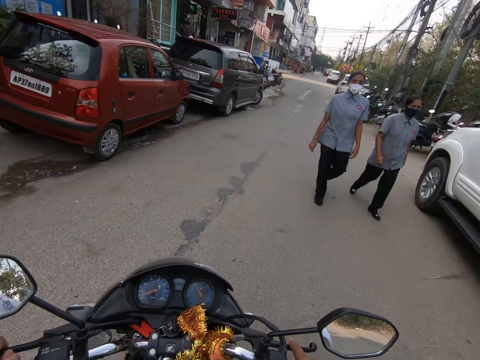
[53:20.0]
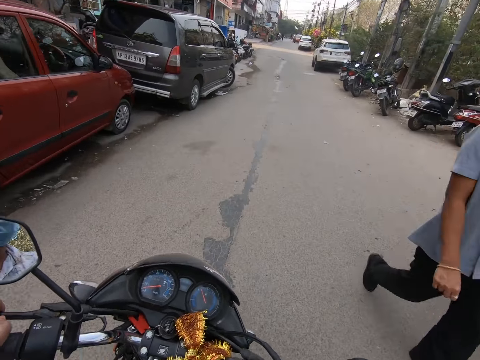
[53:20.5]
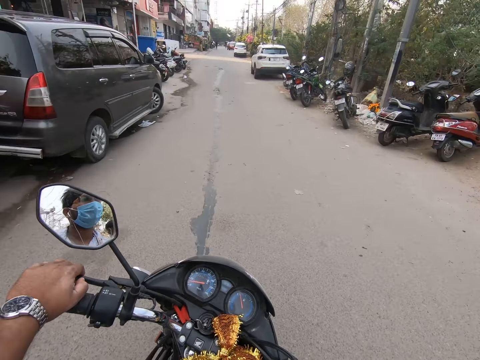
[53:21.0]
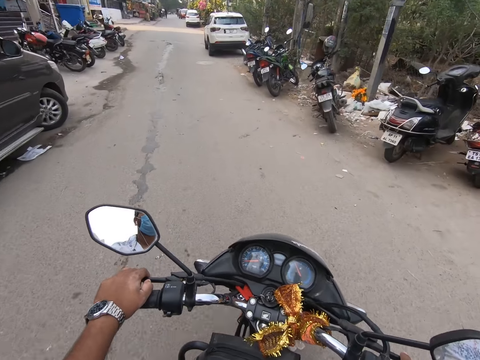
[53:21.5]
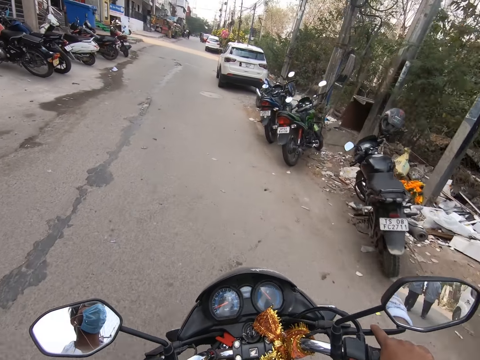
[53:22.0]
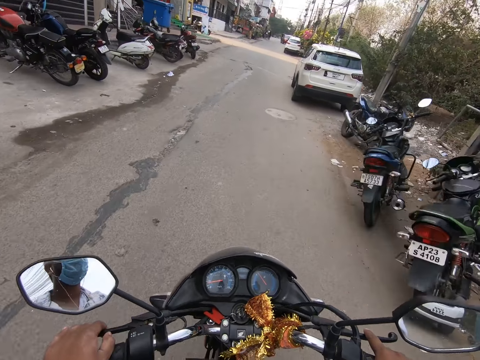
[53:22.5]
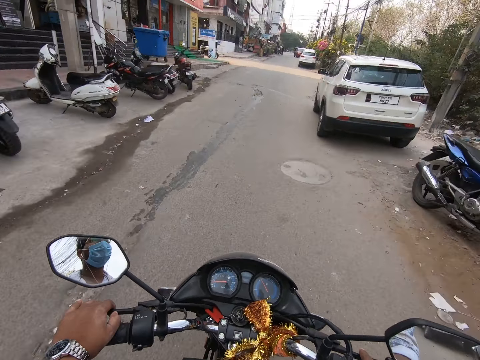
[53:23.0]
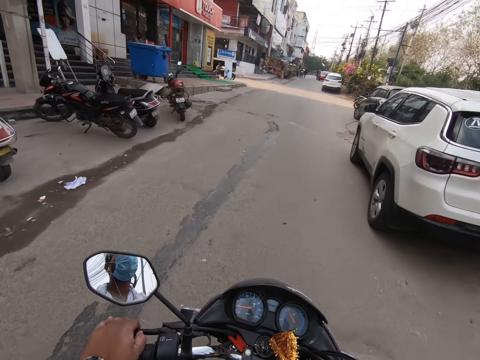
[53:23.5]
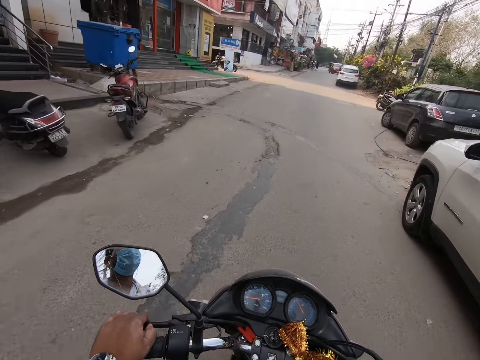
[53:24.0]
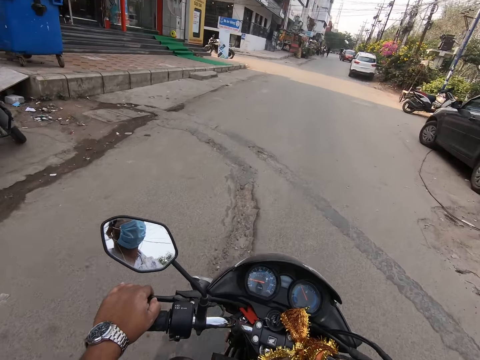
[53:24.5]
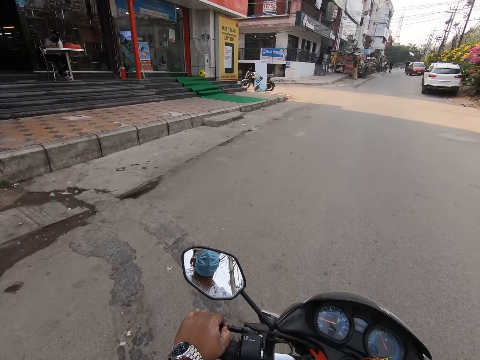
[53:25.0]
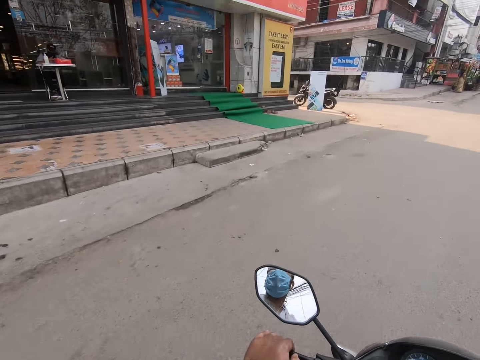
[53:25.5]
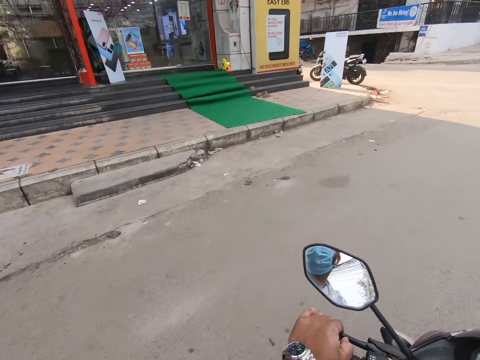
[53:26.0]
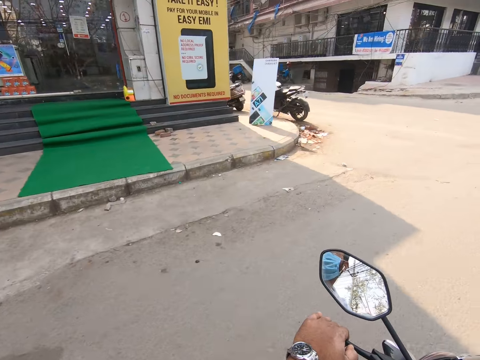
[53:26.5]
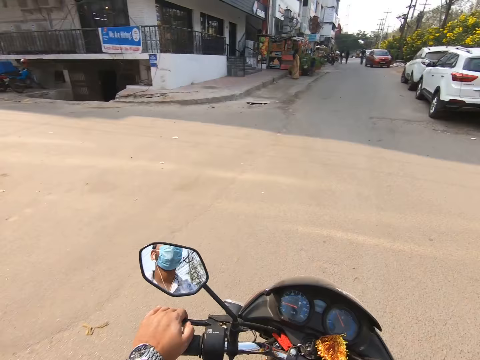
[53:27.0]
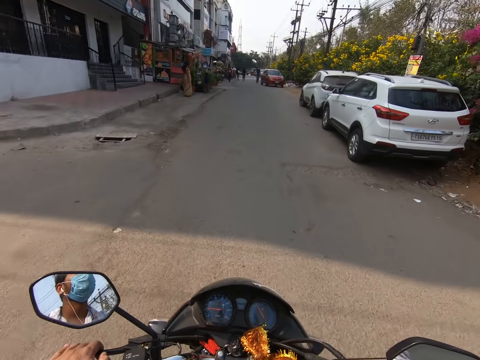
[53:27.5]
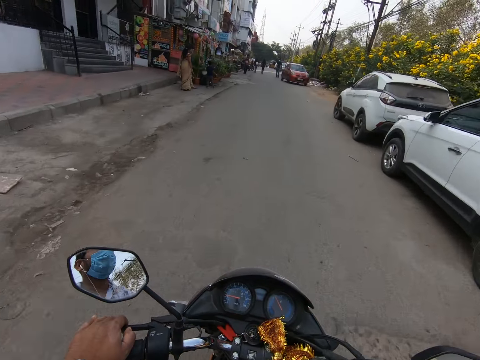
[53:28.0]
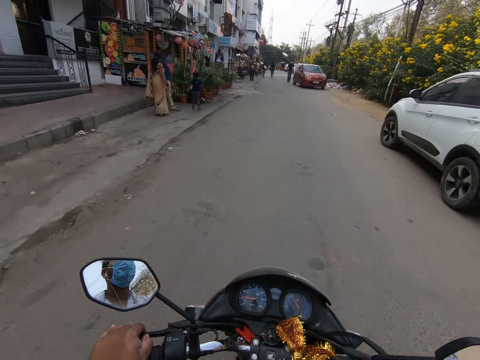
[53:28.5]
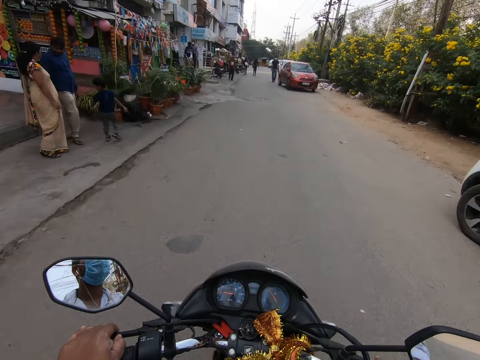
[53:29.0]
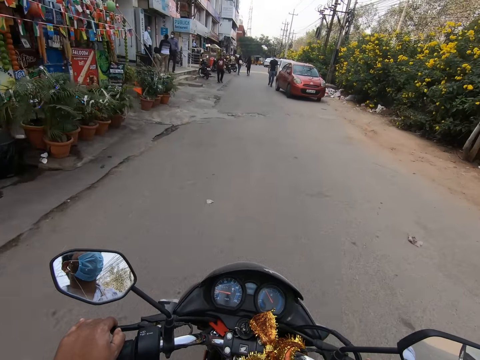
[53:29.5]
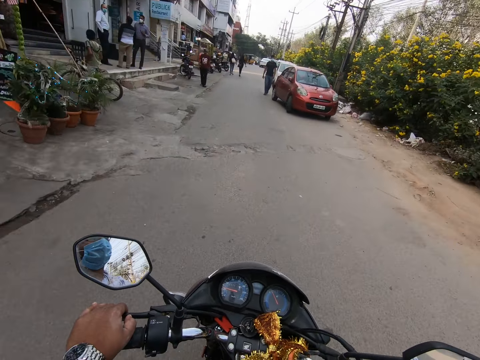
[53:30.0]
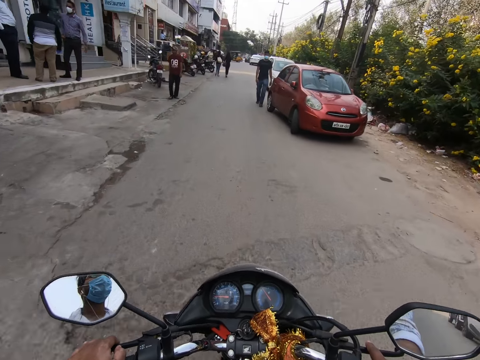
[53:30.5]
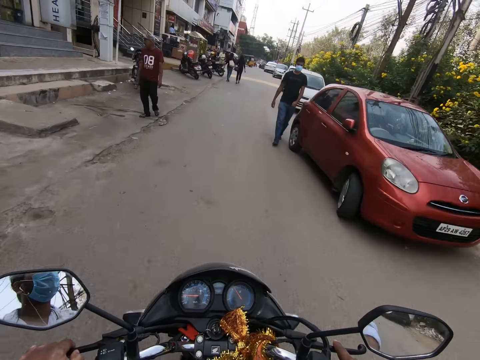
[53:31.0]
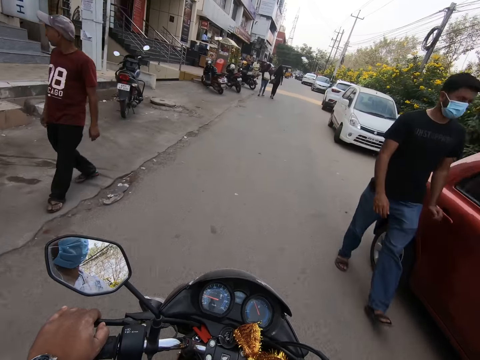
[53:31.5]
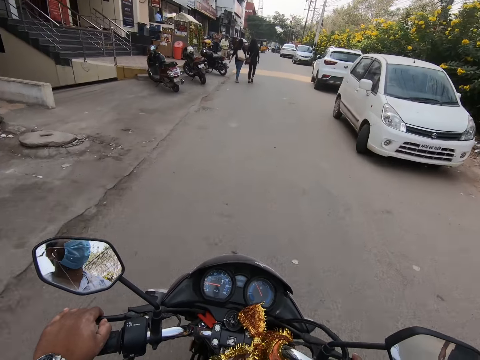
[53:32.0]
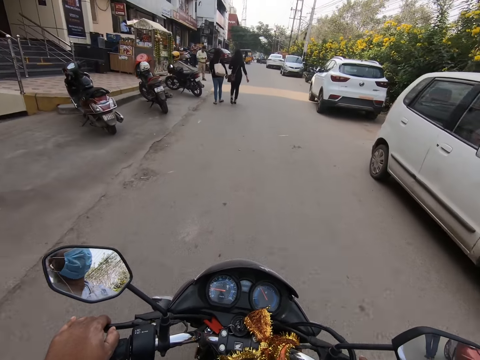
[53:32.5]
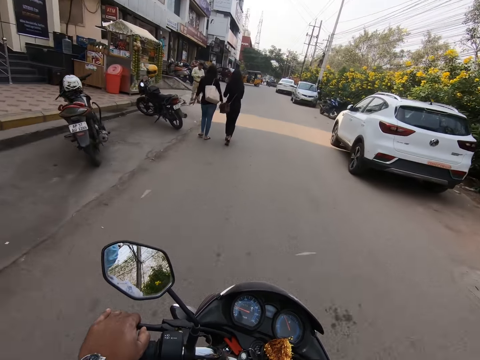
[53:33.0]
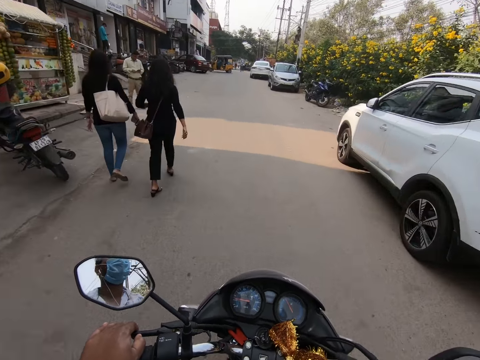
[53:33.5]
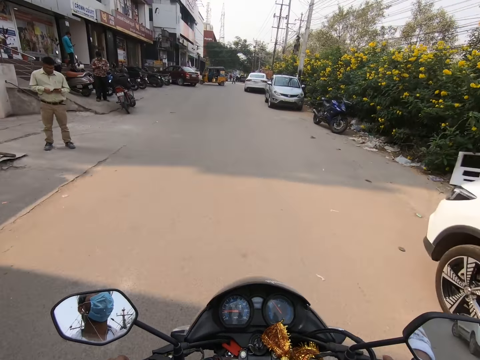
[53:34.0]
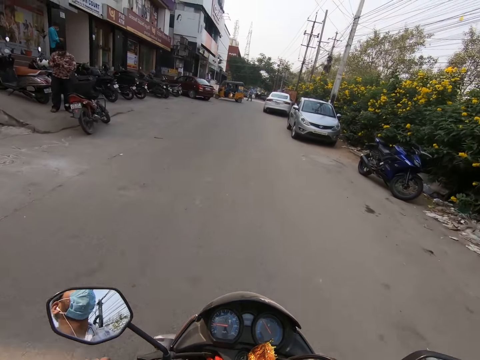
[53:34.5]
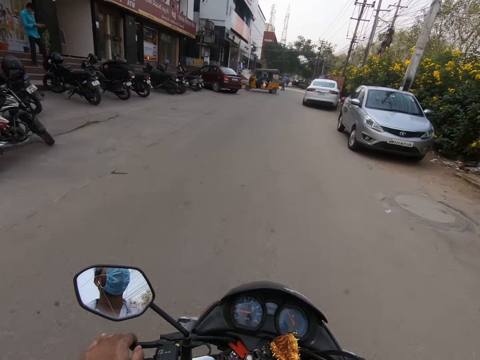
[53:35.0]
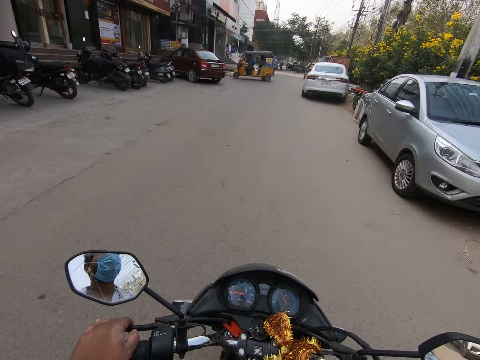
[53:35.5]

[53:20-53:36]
A woman walks past the camera wearer. Another woman walks past the camera wearer. A man walks past the camera wearer. Another man walks past the camera wearer.

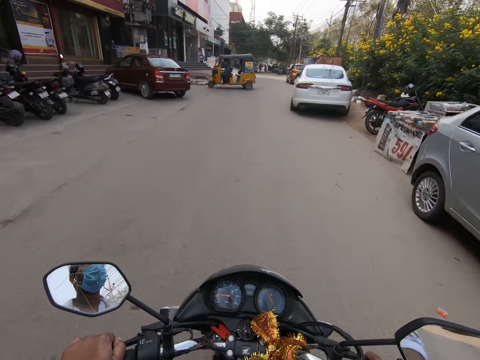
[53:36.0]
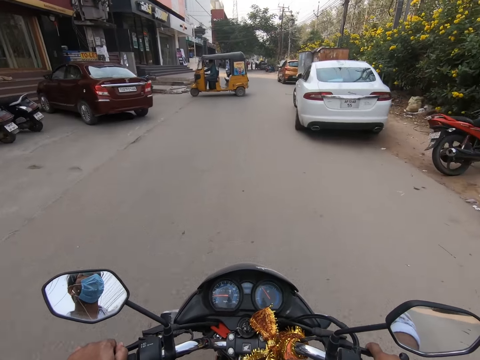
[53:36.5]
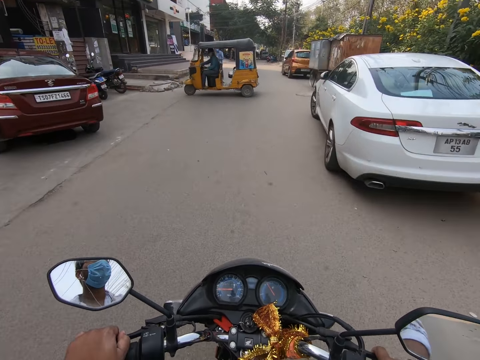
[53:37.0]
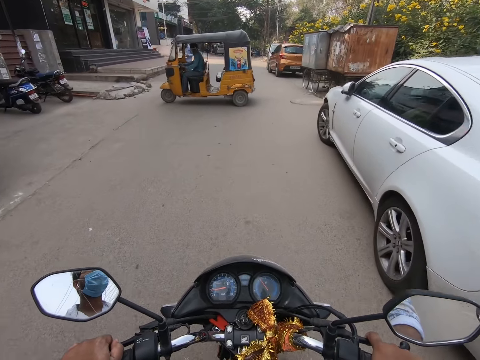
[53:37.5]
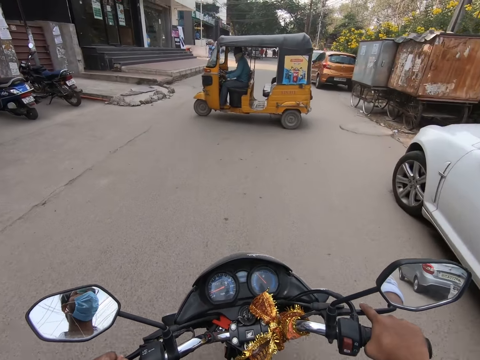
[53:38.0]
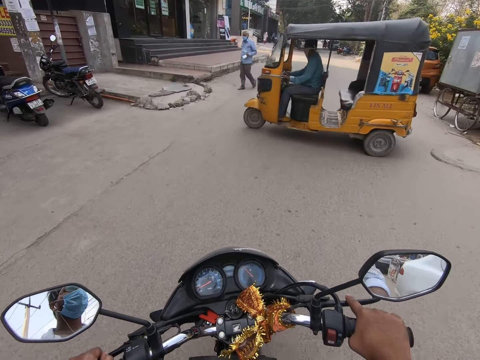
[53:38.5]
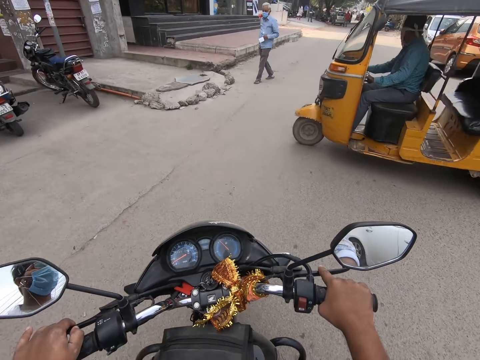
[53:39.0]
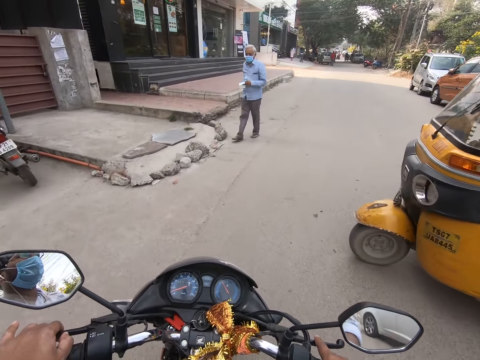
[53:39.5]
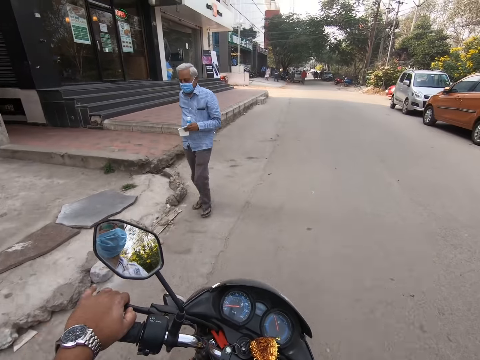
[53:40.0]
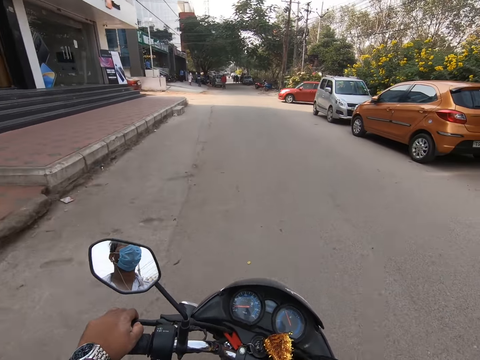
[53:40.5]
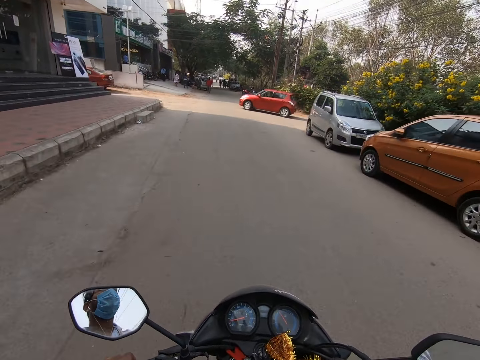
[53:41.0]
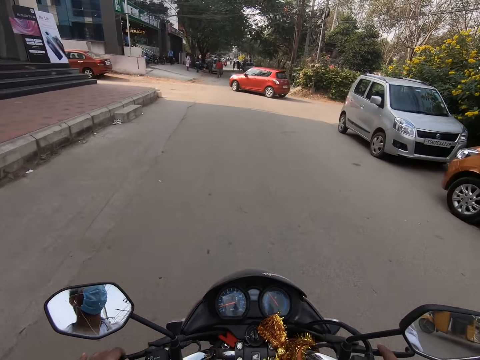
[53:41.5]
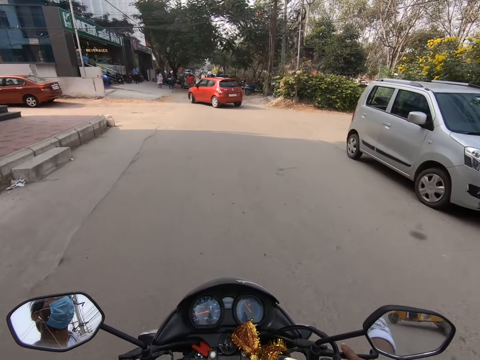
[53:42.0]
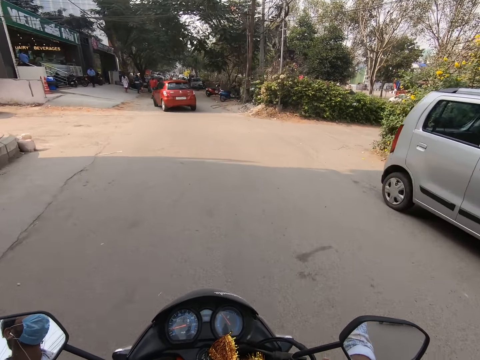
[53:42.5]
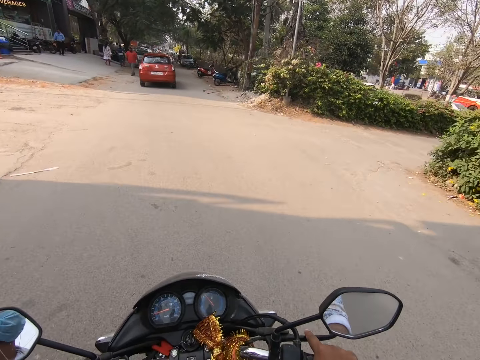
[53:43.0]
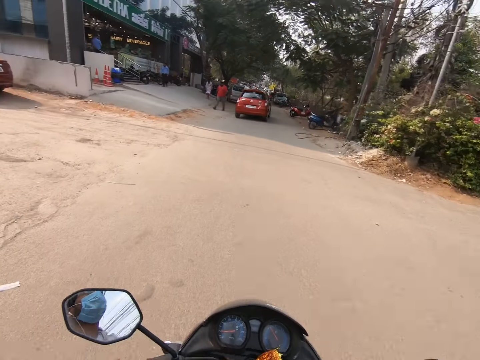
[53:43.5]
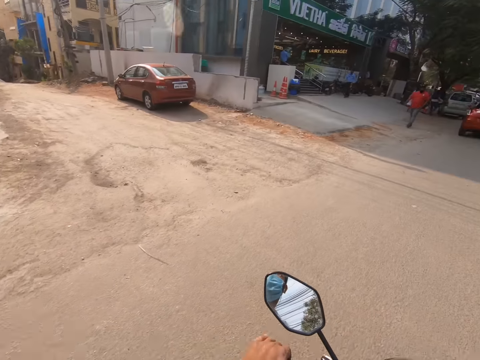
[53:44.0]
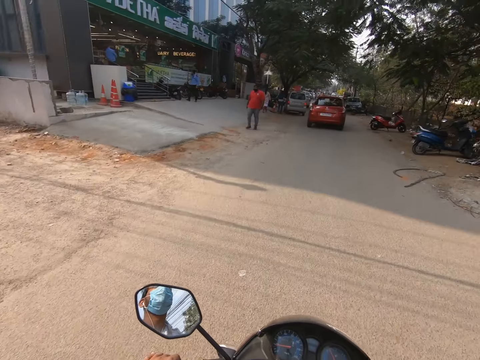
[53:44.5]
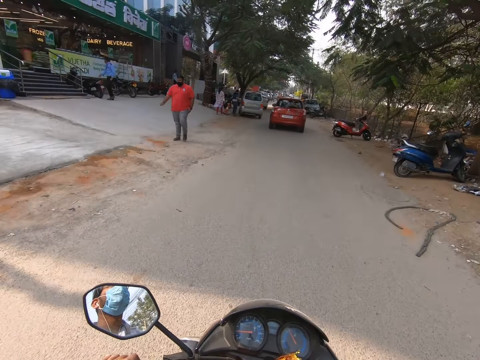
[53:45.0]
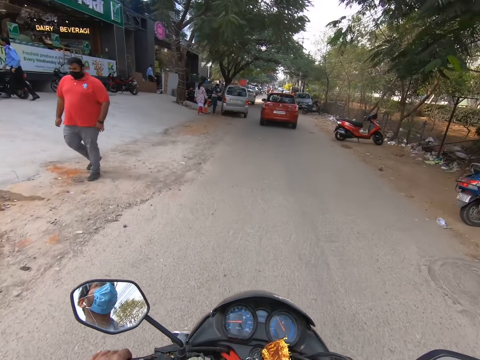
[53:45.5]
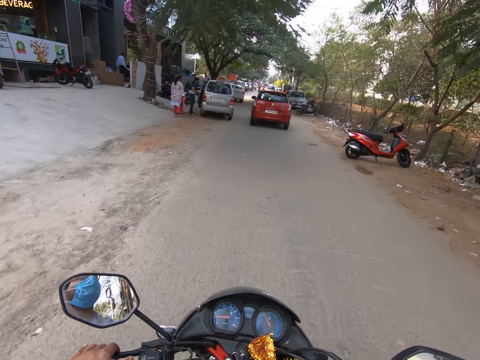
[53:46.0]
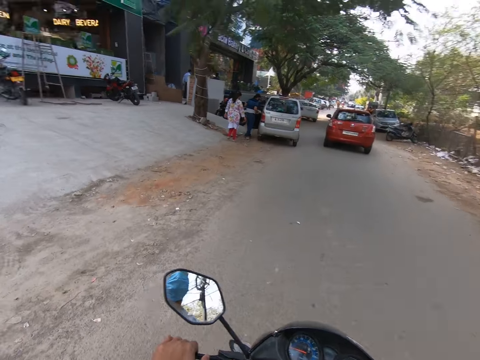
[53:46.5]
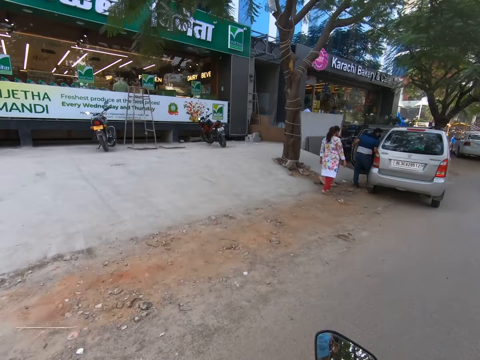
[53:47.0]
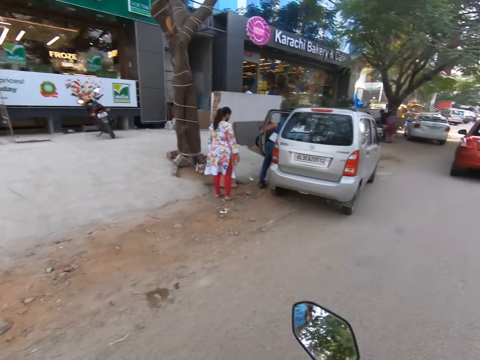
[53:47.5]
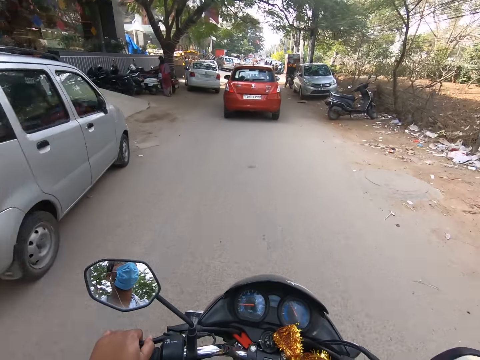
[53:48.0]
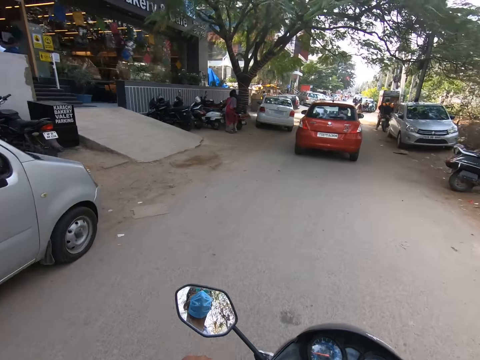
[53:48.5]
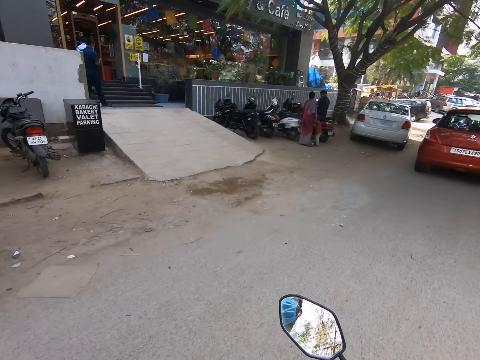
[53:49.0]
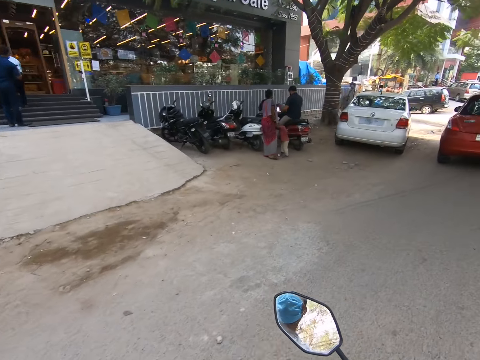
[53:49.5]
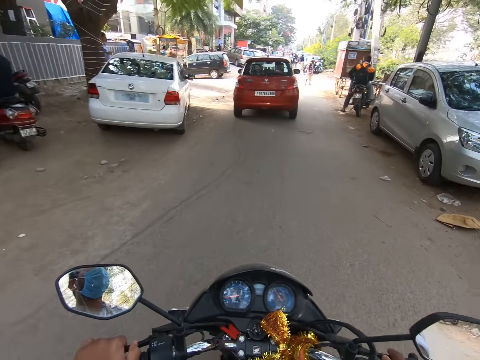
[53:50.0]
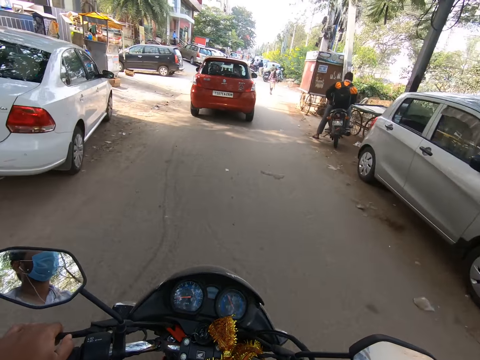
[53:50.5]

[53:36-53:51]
A man walks past the camera wearer. Another man walks past the camera wearer.
